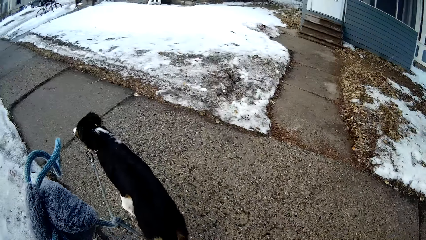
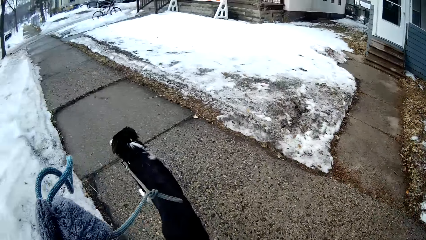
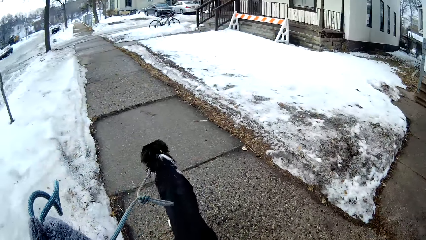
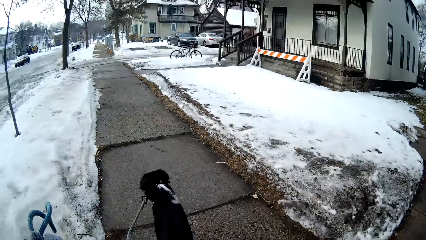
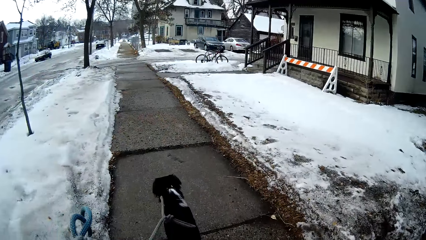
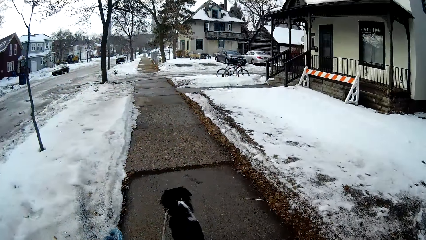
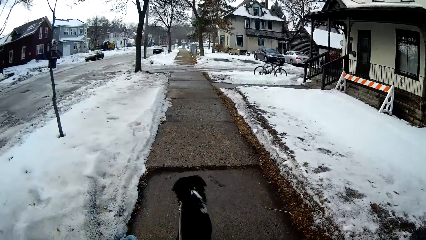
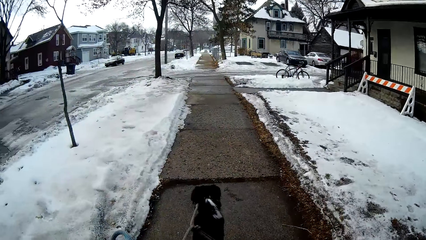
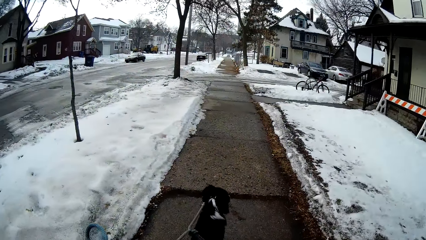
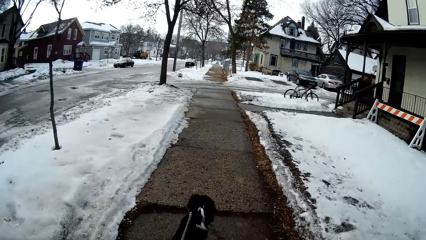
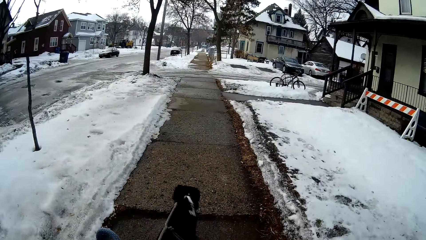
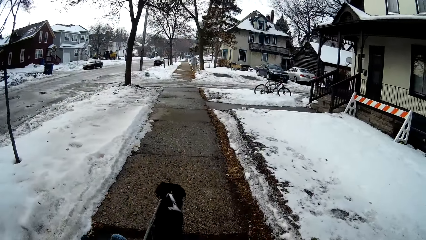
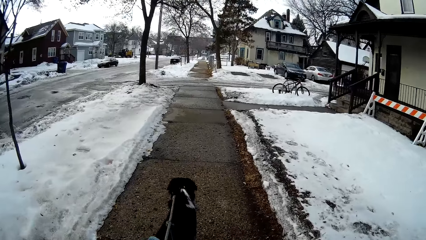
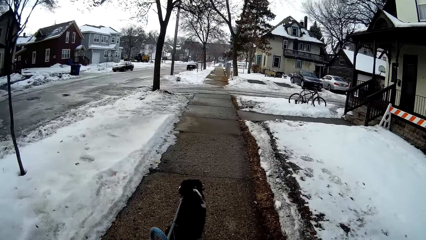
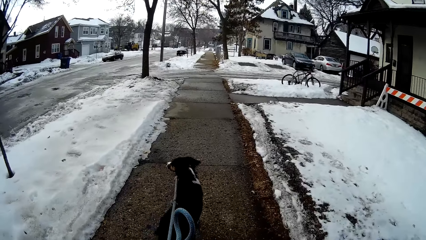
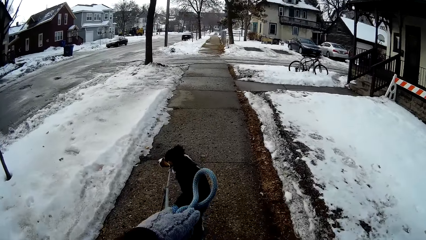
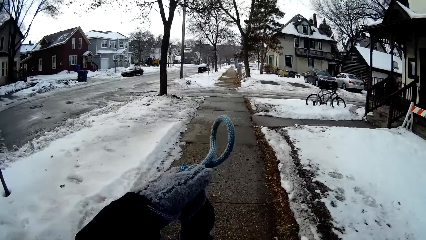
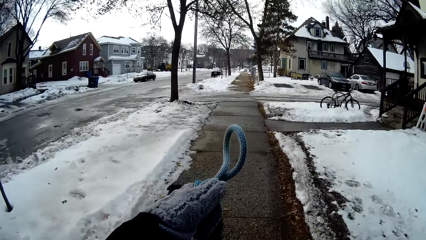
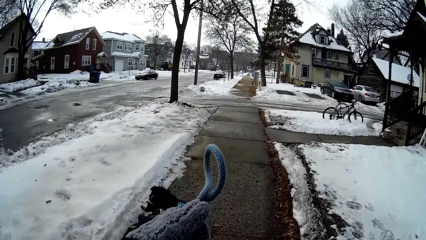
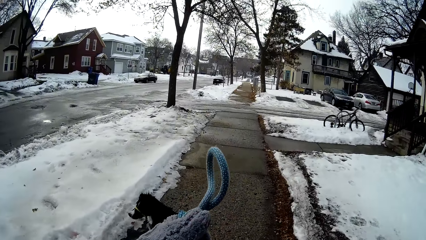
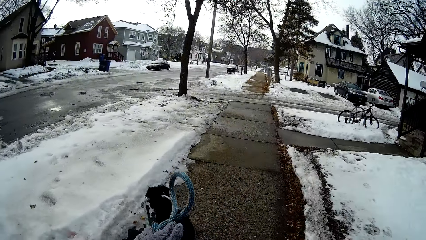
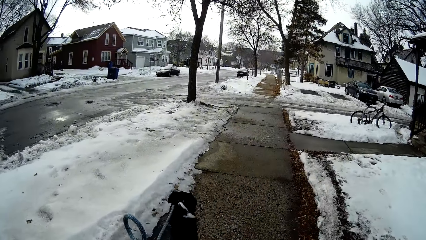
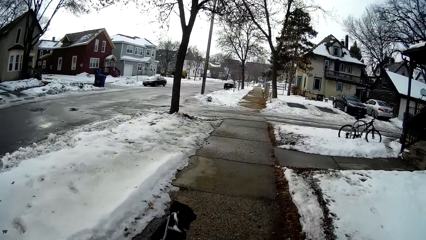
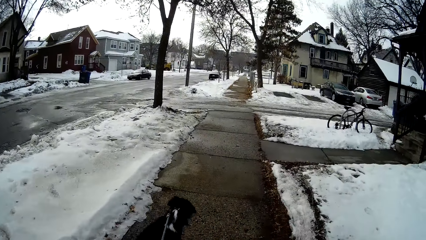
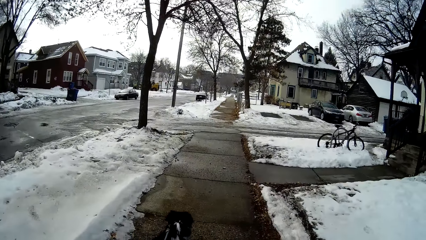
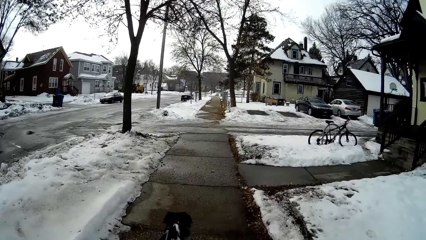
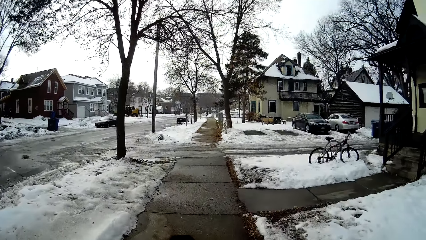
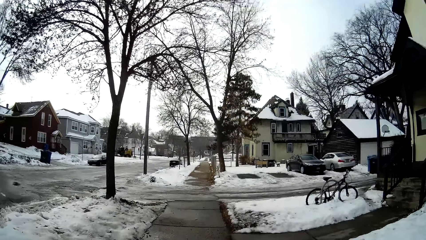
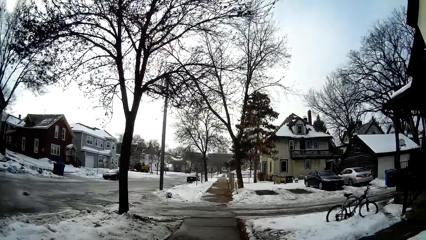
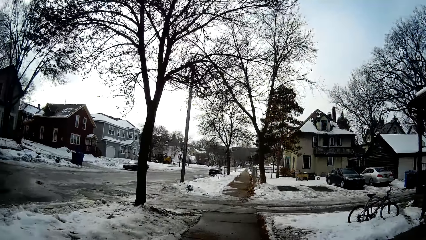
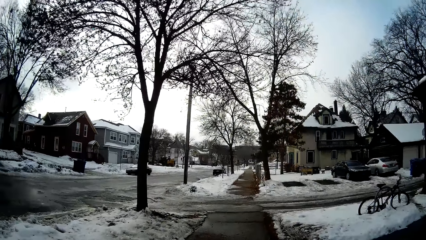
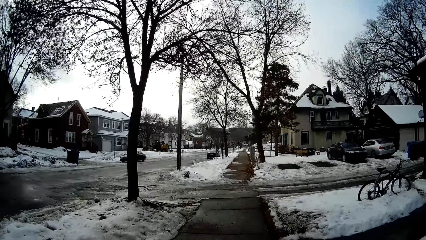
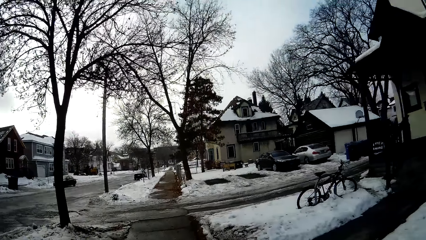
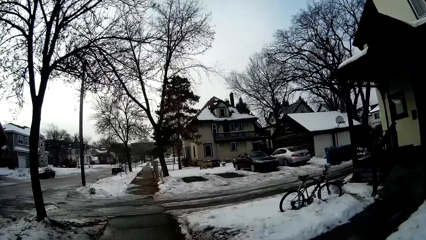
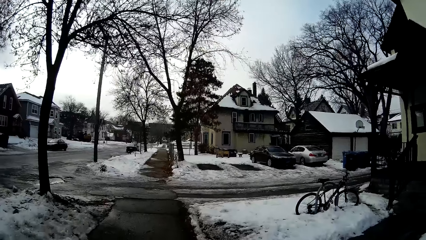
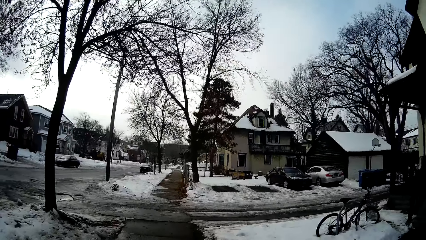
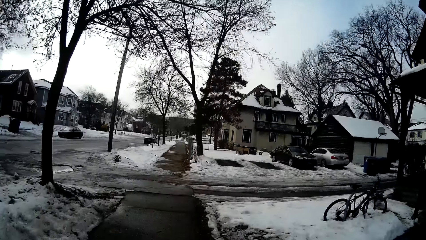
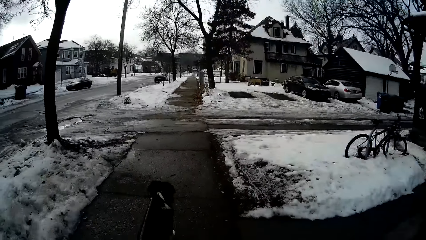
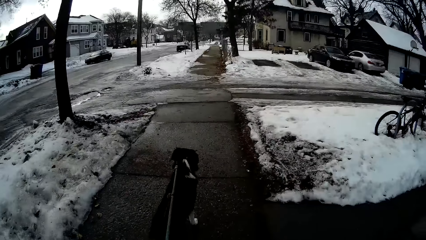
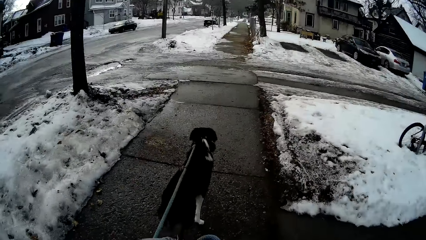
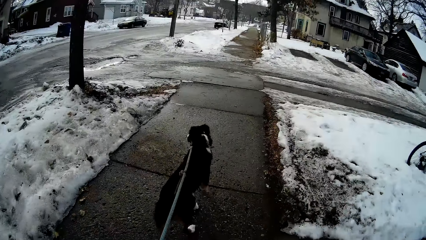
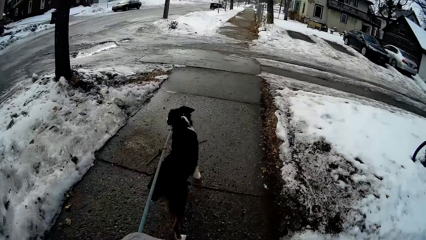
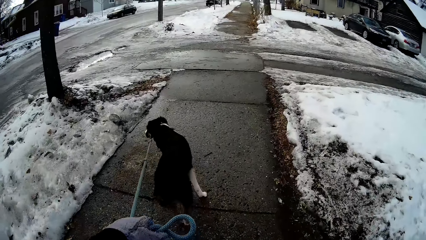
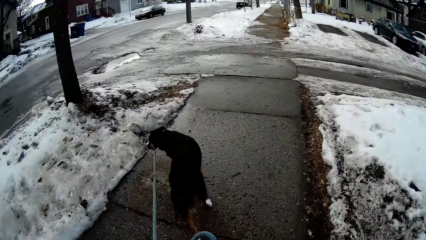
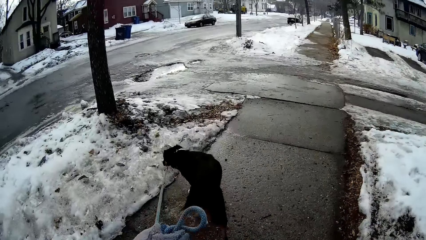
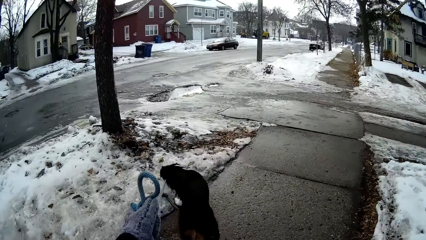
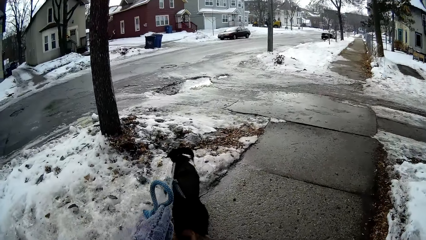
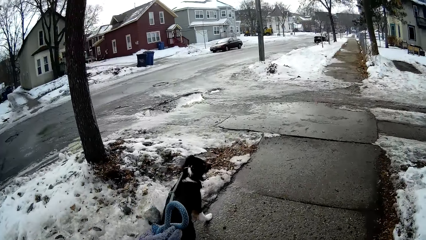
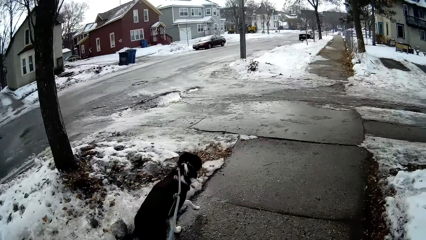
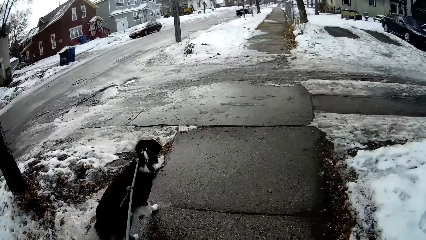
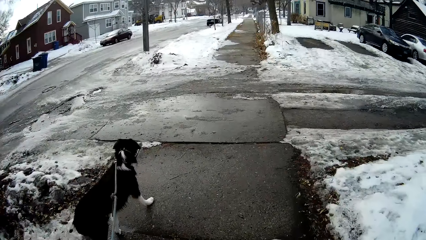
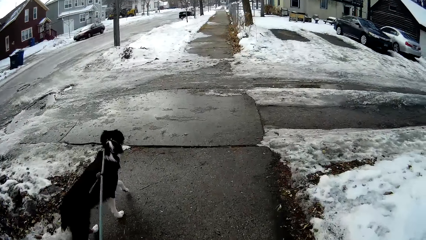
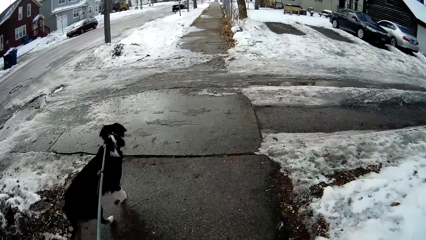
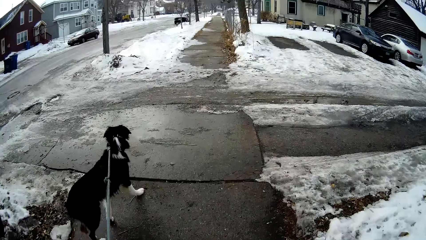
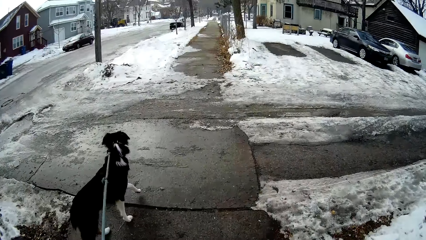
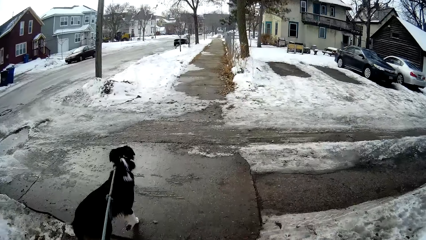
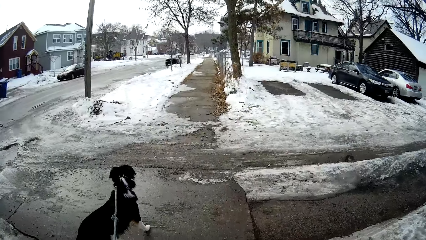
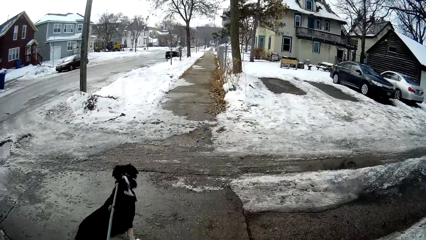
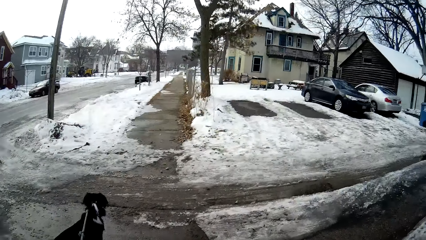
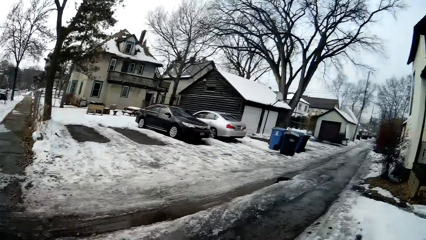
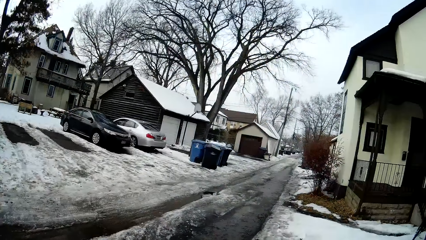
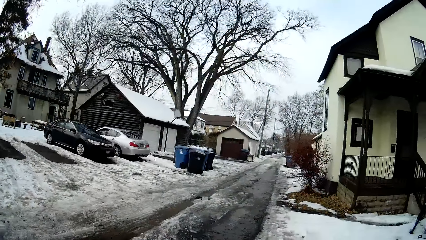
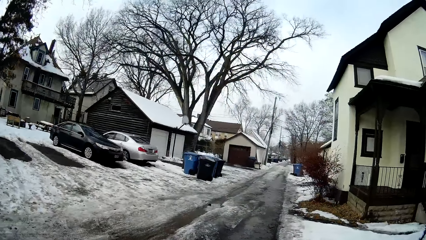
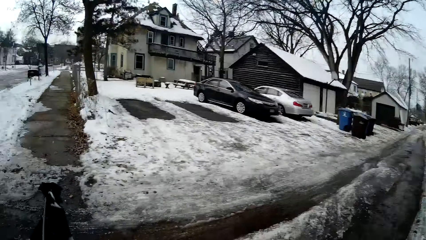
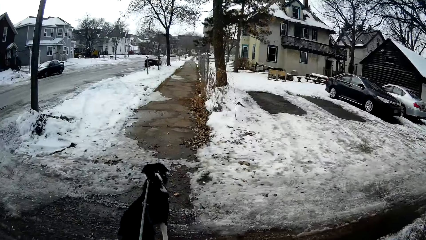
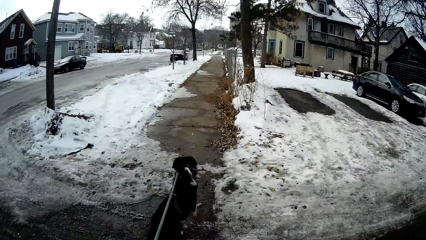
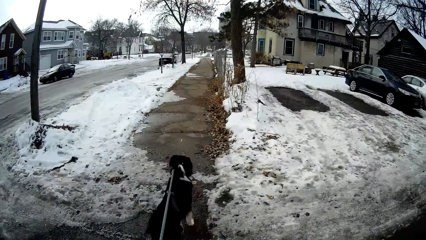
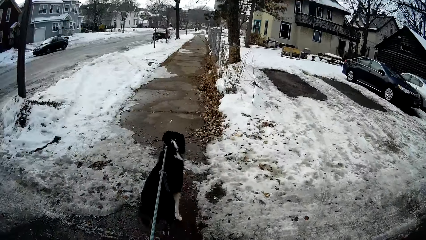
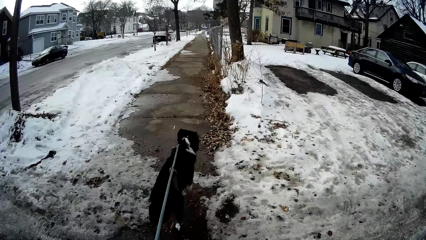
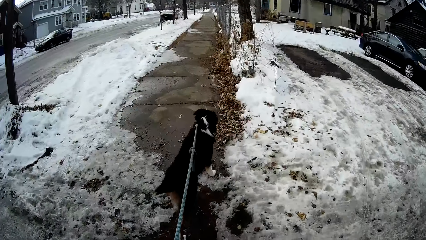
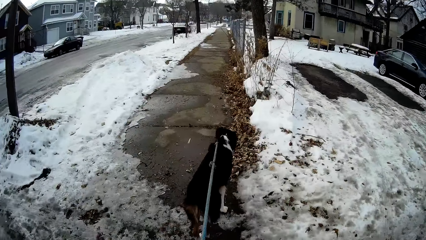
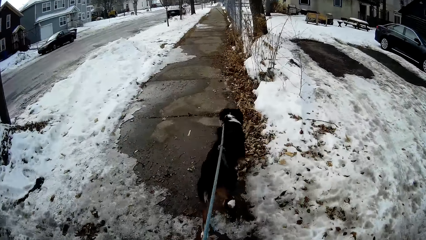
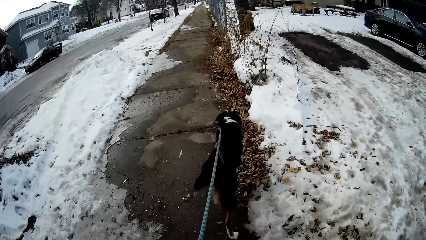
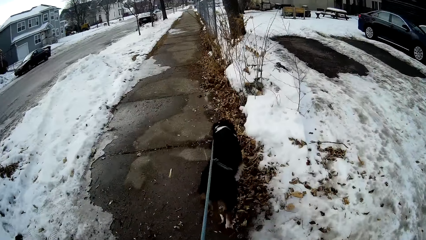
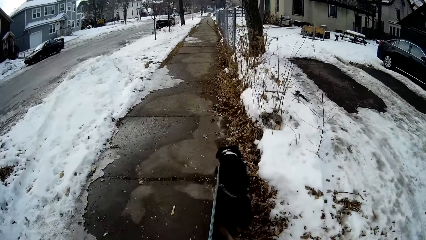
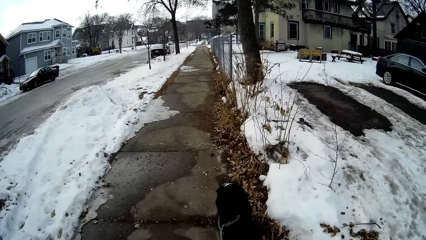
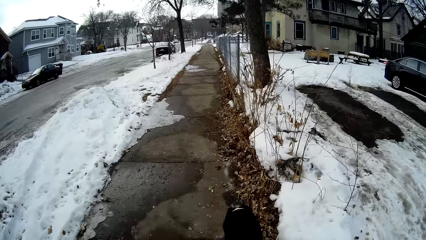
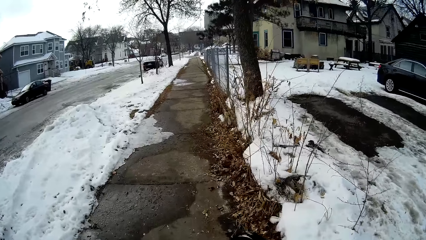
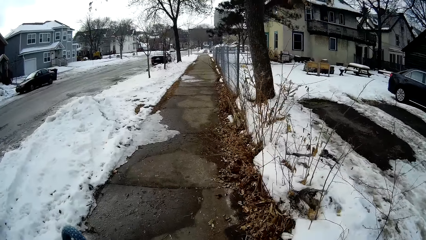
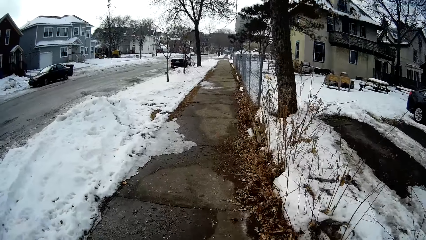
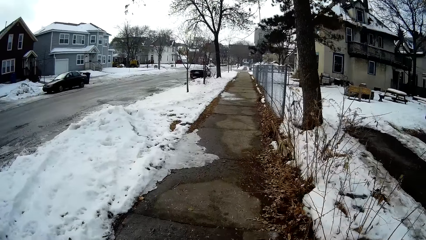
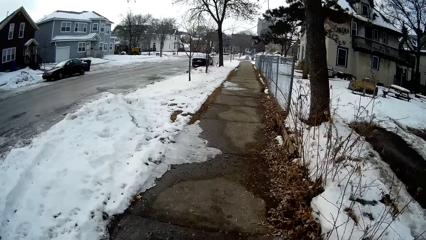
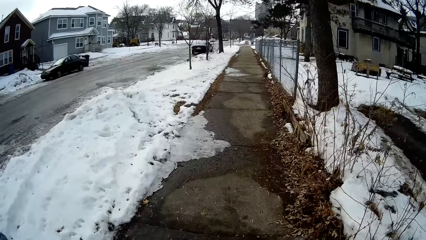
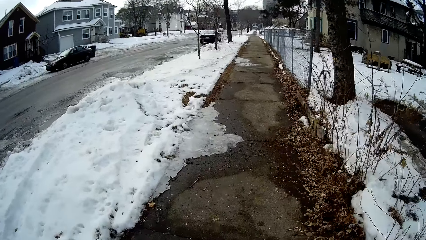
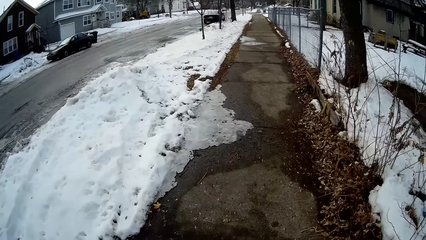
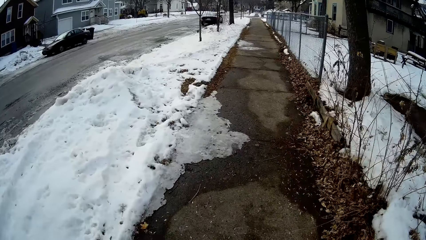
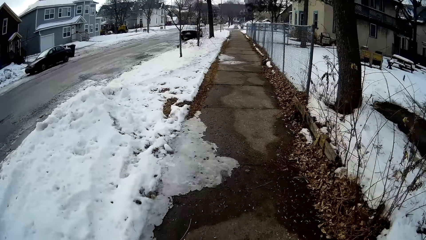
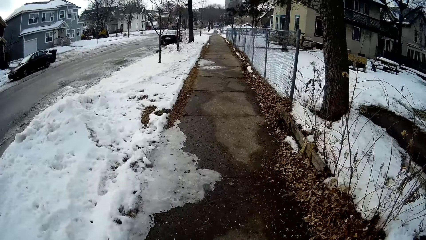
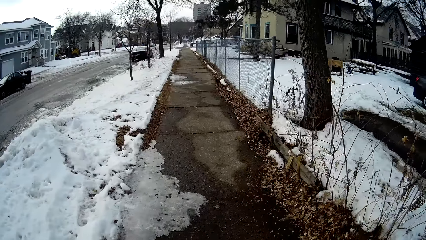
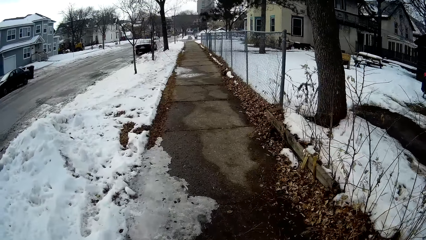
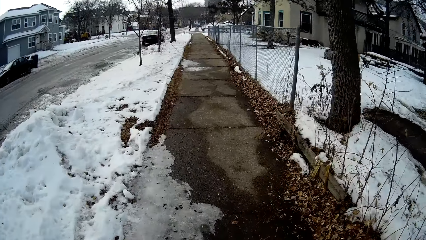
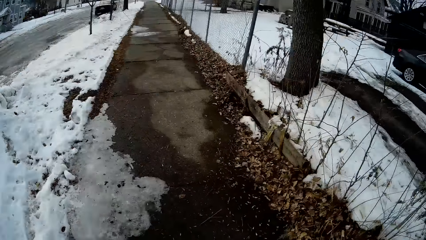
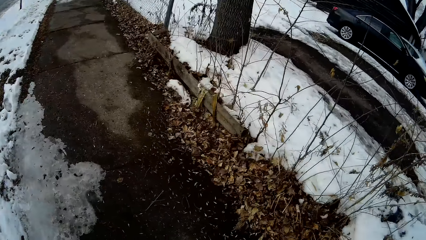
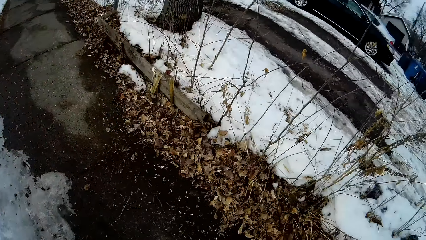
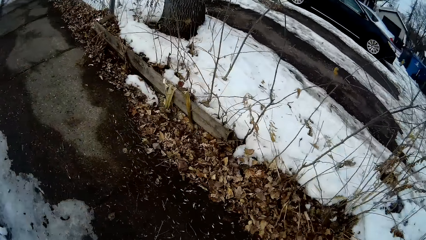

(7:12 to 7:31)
The camera wearer walks along the sidewalk holding the dog. They lift the dog rope. They look around. They walk along the sidewalk holding the dog.
